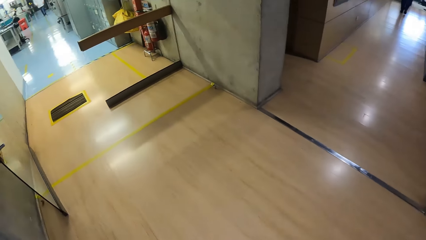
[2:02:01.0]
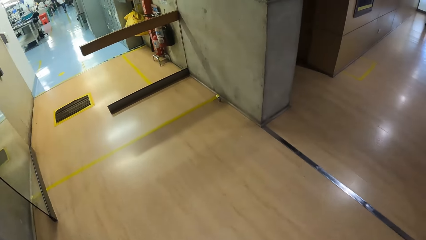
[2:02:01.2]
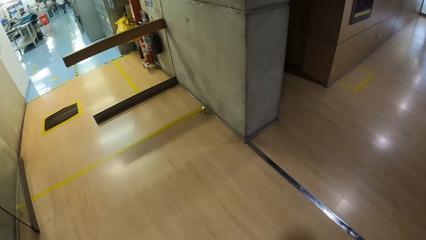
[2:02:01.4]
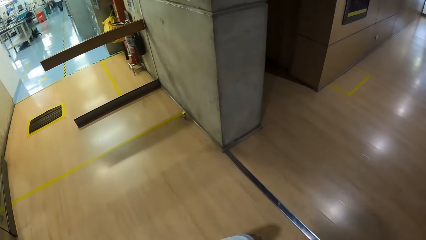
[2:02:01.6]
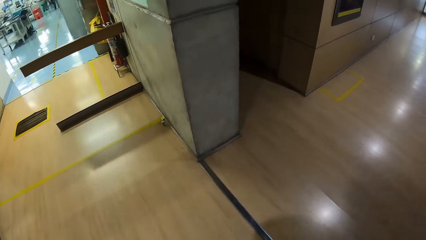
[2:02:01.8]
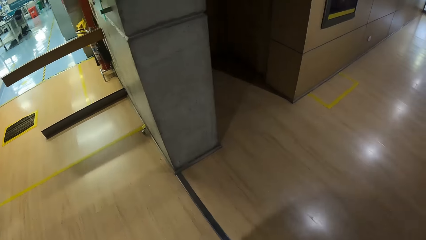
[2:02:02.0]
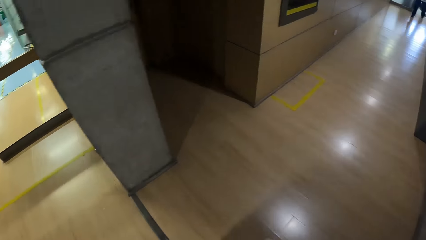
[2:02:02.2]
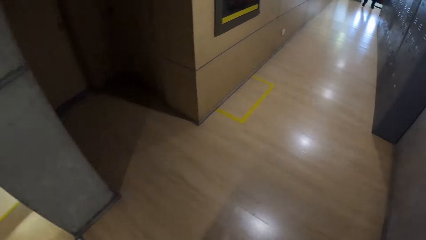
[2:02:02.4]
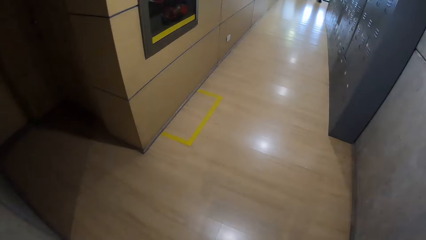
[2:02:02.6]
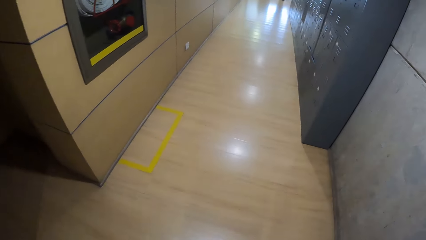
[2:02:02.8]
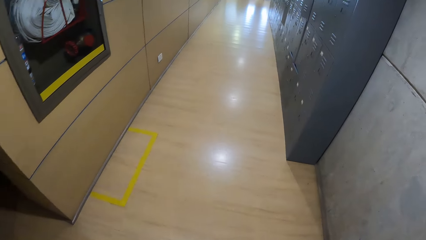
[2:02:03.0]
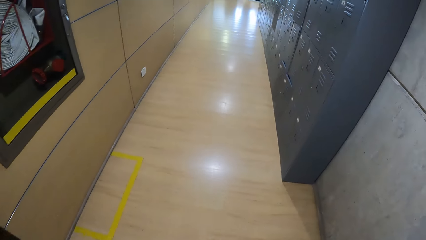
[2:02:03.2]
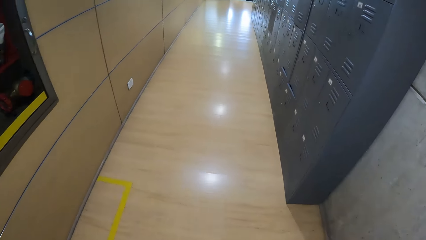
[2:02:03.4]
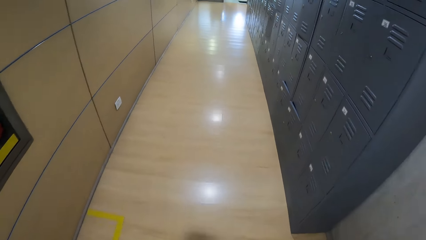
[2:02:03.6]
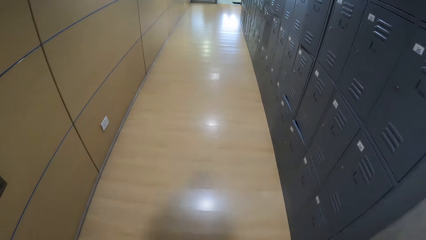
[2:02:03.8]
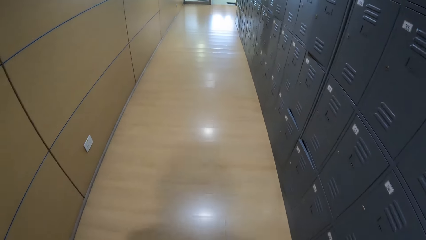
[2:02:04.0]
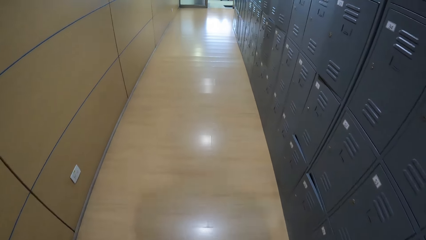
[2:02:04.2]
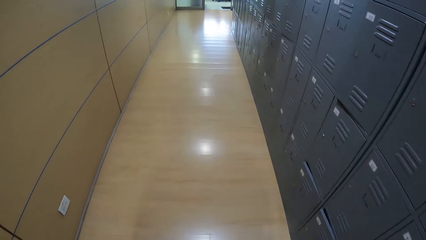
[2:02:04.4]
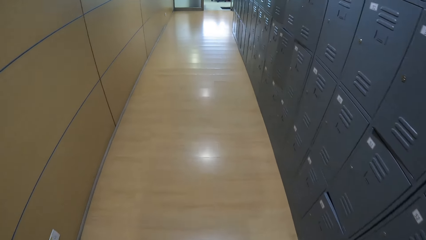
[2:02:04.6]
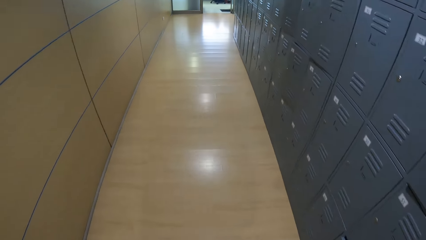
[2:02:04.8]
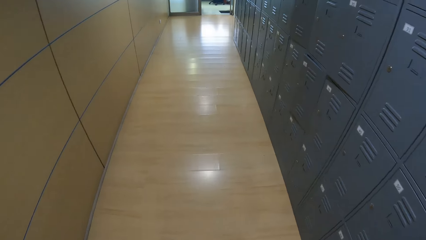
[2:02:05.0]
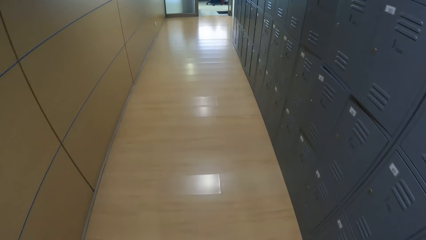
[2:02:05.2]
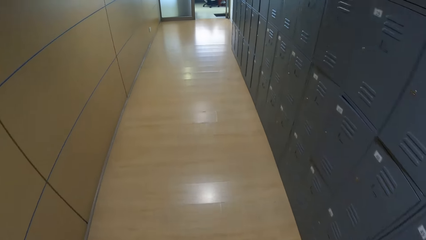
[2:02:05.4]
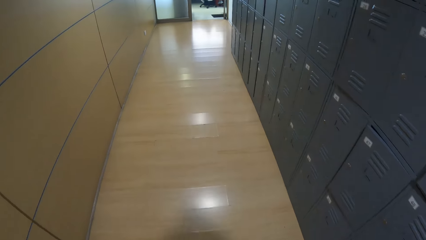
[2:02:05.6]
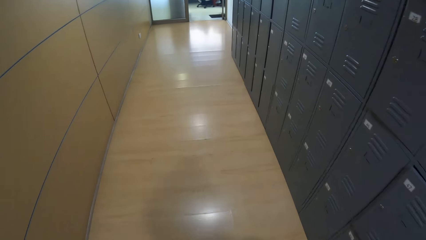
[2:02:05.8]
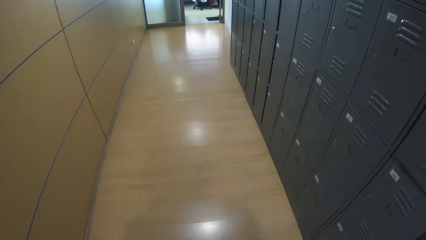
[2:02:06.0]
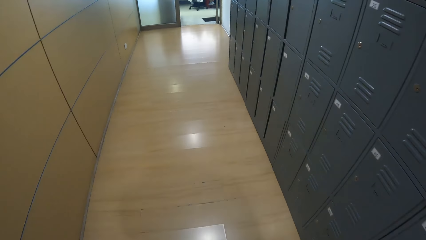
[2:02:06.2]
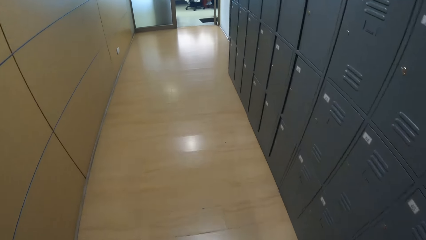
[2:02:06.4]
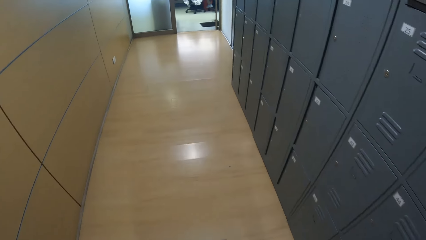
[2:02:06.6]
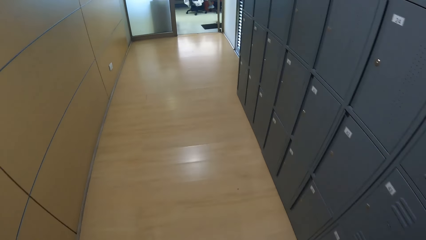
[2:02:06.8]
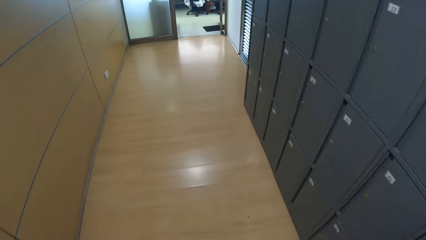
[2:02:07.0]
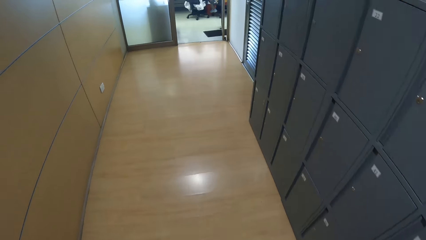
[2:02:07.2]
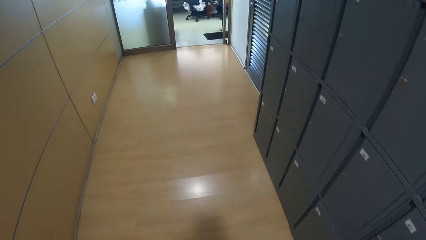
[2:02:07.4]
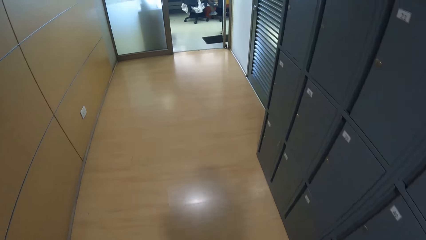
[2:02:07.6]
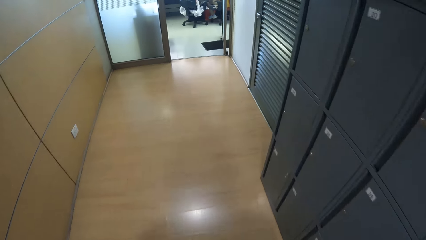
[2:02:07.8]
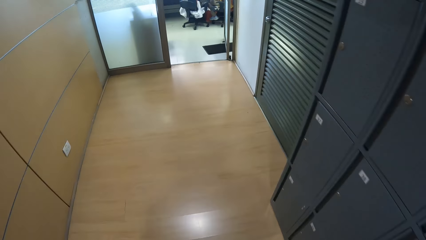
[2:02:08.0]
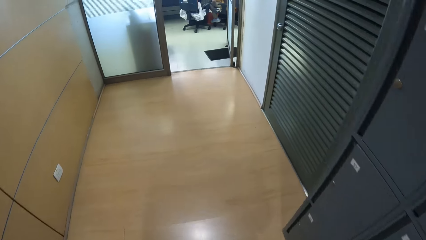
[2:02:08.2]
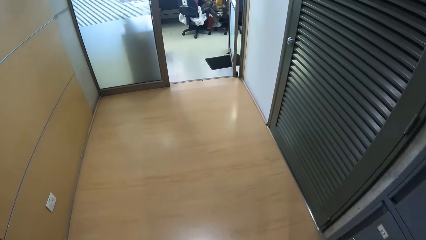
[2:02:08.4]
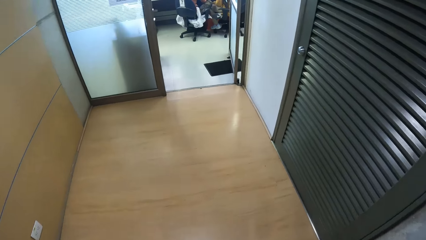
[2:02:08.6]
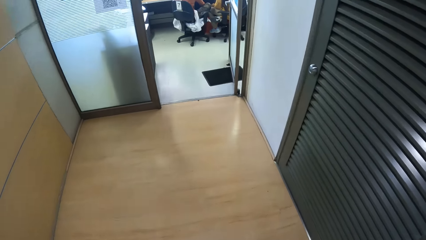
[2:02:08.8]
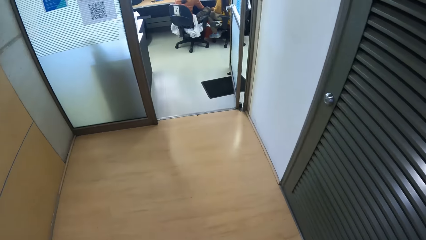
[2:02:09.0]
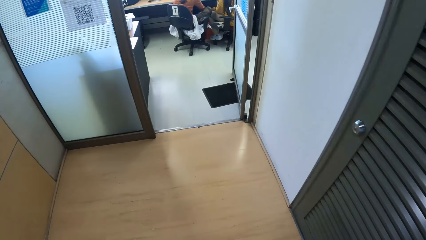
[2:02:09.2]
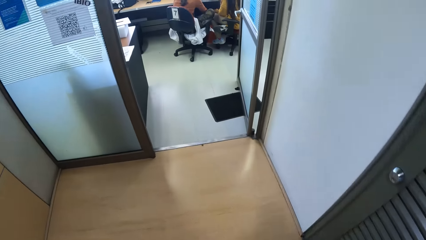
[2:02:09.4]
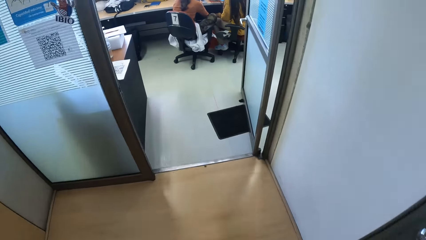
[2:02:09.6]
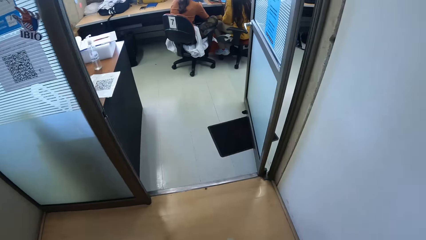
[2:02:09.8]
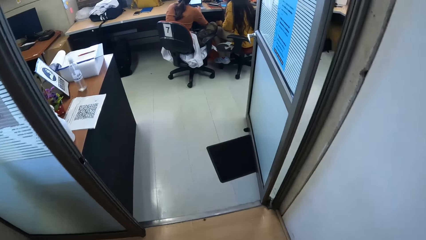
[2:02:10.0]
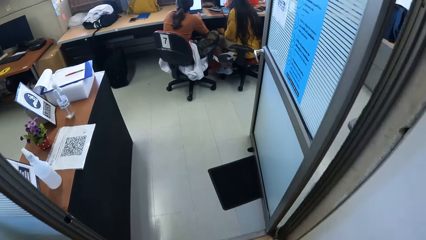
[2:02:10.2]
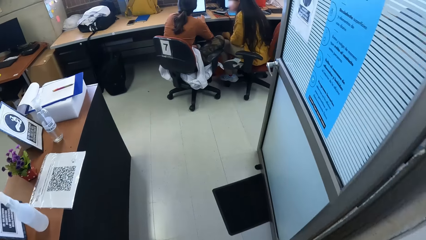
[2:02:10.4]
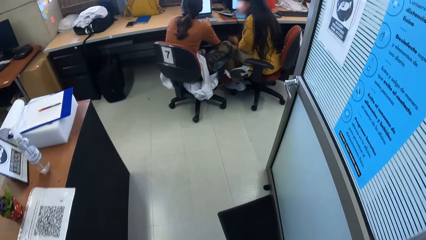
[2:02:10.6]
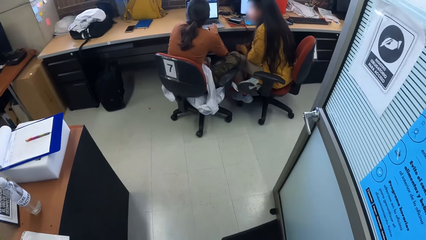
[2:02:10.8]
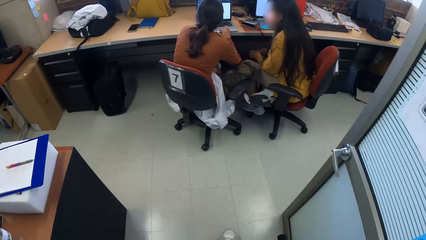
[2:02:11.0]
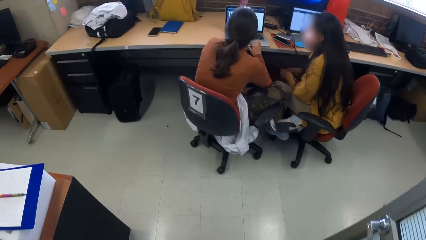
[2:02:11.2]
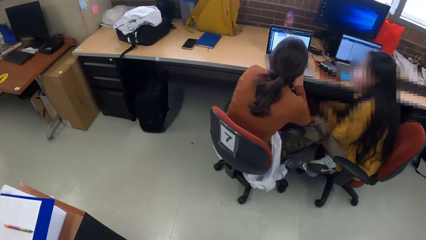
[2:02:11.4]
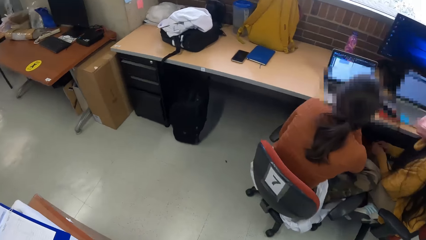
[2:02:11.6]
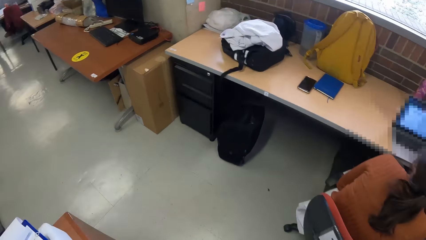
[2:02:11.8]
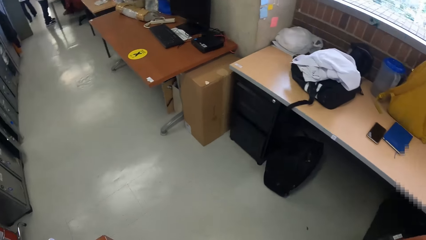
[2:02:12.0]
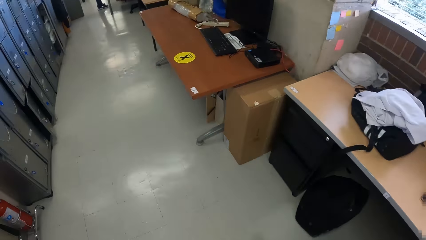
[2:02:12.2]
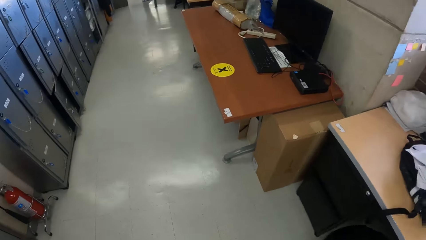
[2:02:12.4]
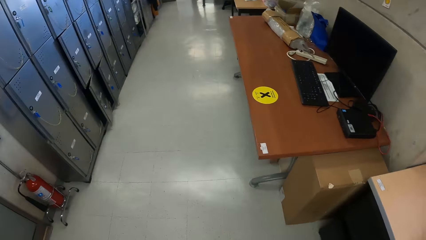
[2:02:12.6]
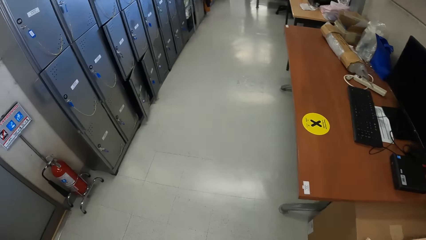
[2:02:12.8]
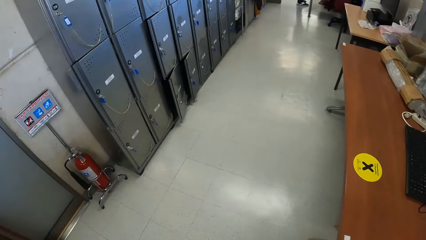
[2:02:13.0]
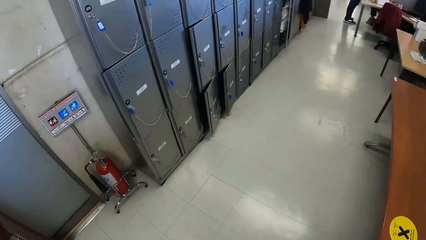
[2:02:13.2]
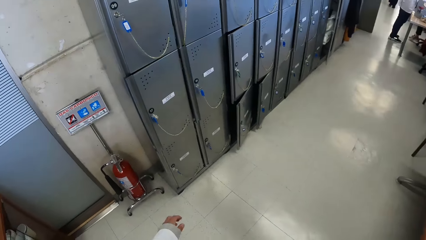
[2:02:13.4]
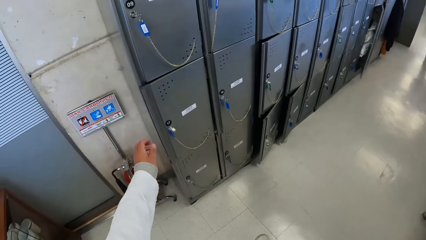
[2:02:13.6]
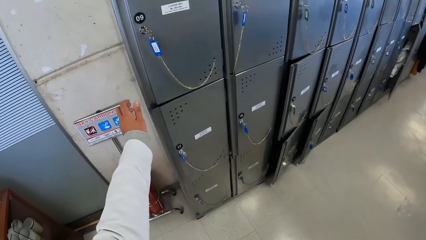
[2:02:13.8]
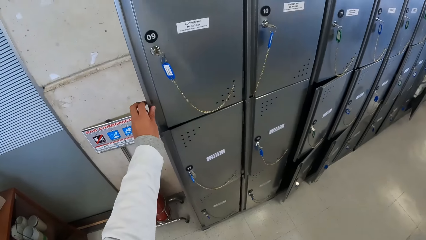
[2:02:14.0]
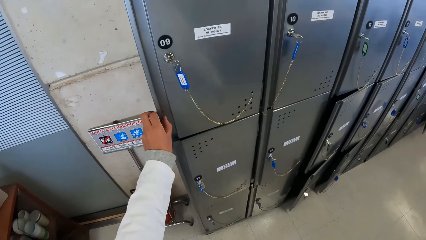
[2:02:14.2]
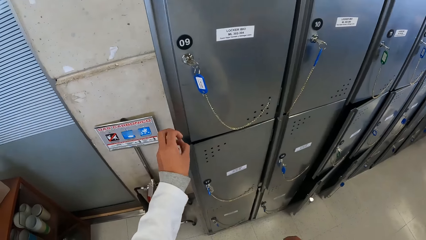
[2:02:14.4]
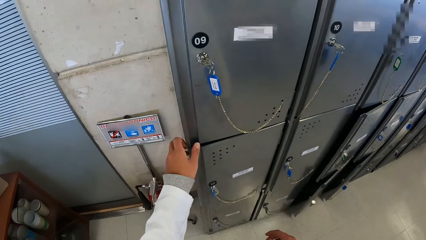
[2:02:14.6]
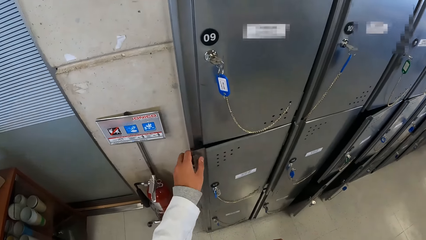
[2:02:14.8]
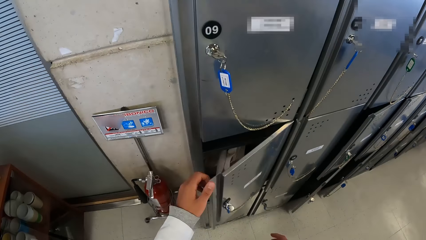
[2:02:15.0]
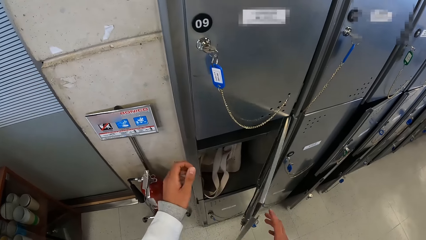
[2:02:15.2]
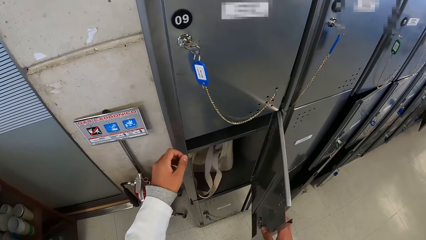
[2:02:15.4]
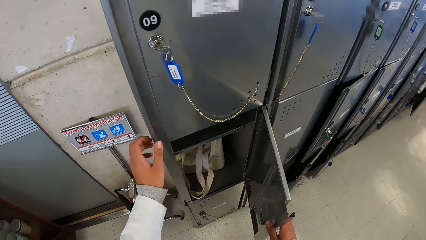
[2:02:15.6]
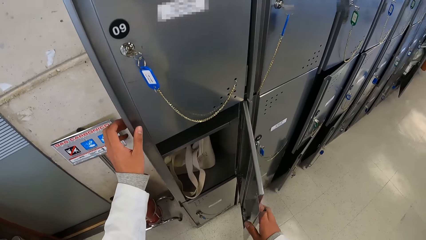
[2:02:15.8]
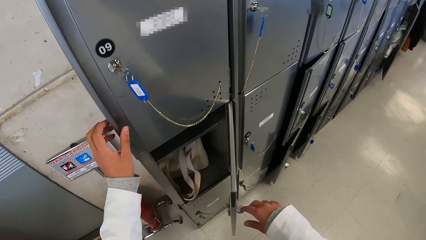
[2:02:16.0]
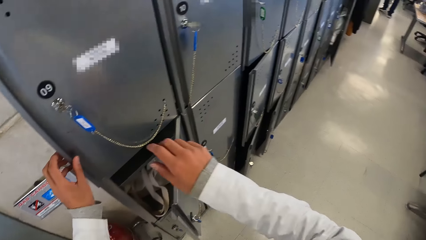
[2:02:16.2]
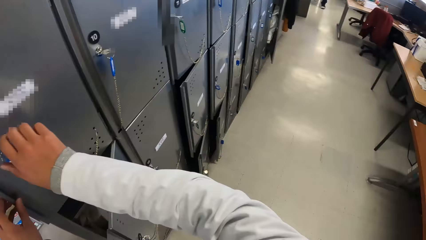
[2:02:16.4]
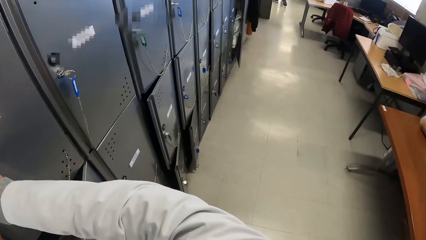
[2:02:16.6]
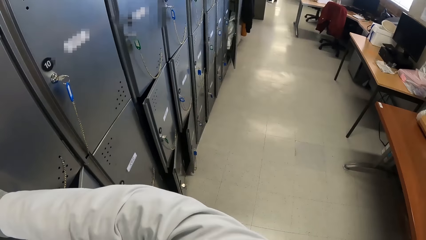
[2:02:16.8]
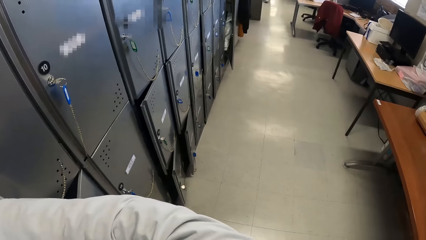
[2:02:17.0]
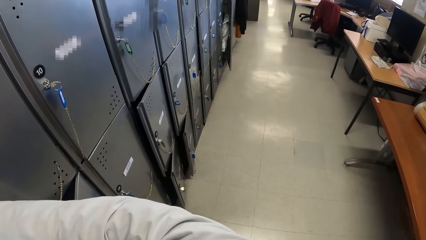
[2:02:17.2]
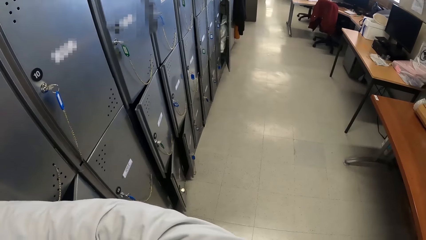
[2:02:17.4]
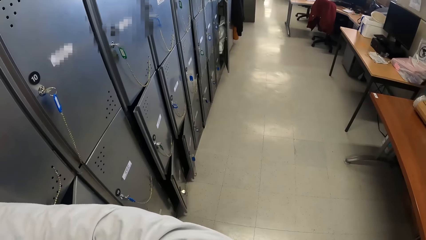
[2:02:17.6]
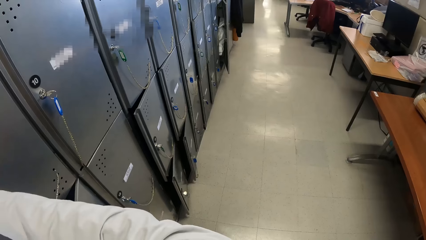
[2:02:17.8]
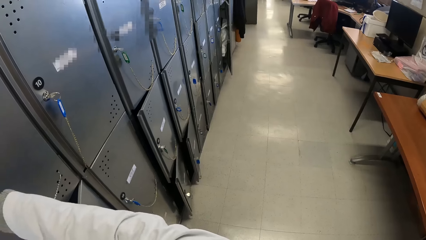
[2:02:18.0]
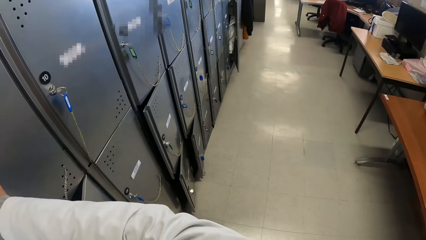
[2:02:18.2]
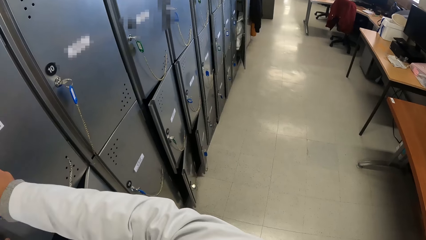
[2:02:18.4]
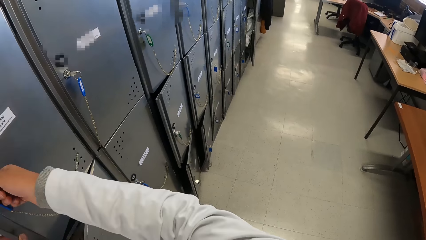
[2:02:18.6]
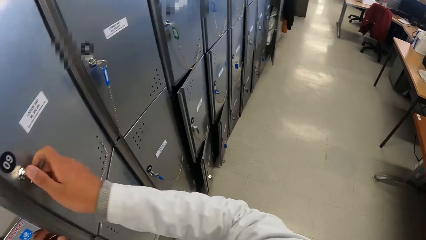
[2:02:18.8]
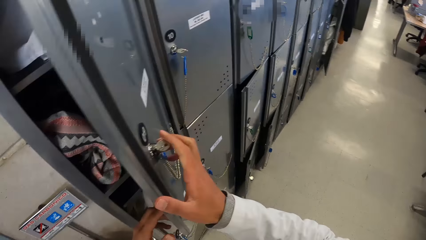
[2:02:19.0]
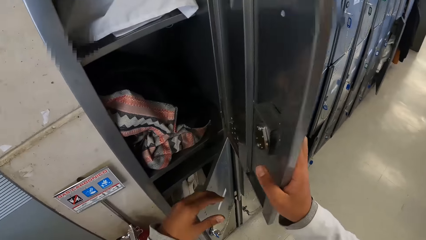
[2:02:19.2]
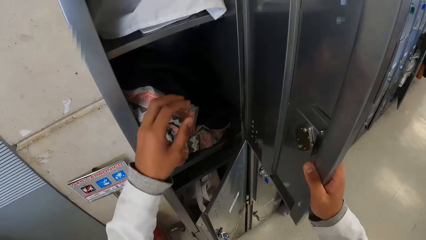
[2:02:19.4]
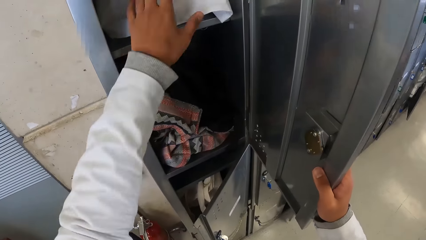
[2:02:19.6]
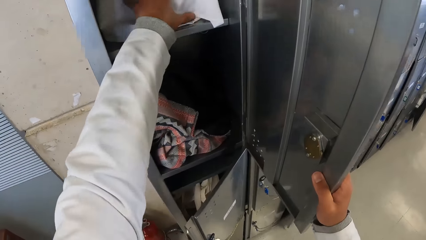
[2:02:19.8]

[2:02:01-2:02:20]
The camera wearer walks into an office. She opens a locker with her left hand. She holds the locker door with her right hand. She unlocks the locker door with a key with her right hand. She opens the locker with both hands.
